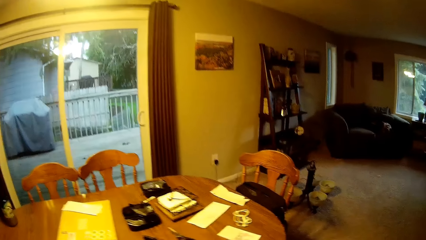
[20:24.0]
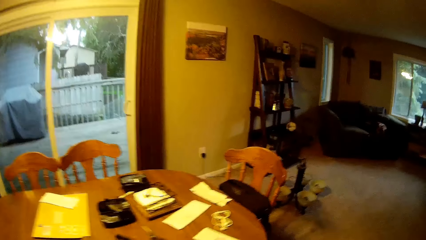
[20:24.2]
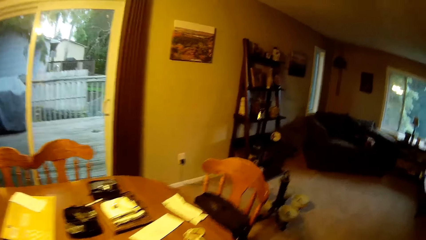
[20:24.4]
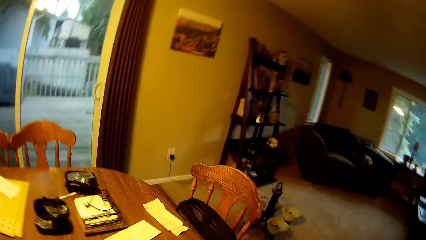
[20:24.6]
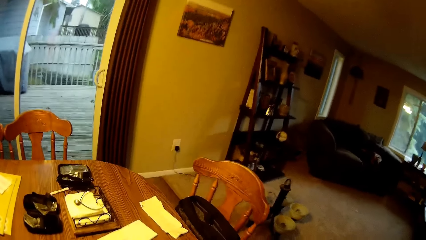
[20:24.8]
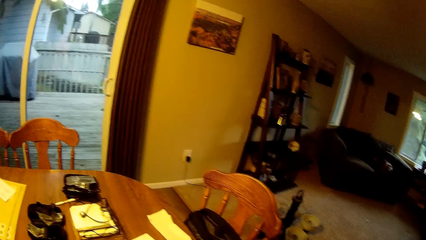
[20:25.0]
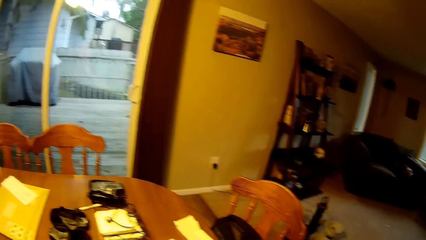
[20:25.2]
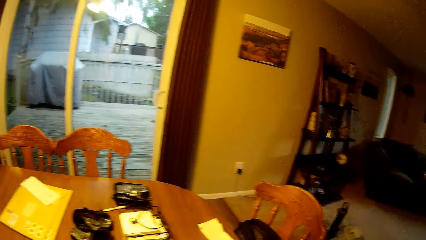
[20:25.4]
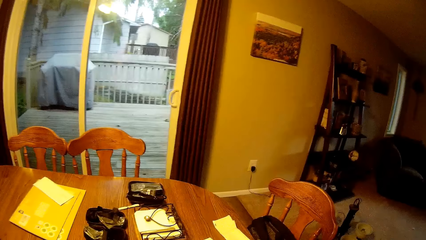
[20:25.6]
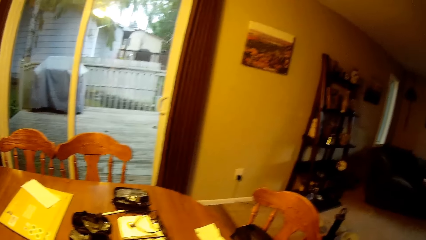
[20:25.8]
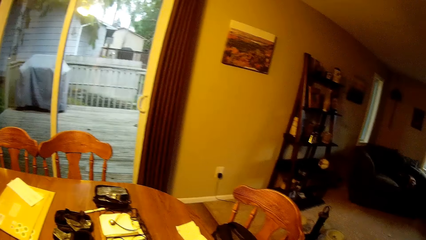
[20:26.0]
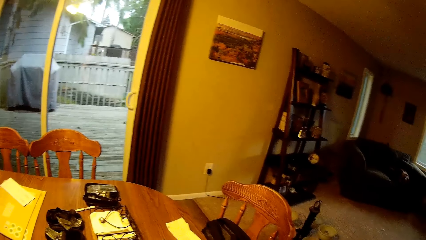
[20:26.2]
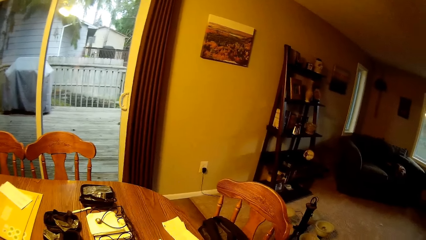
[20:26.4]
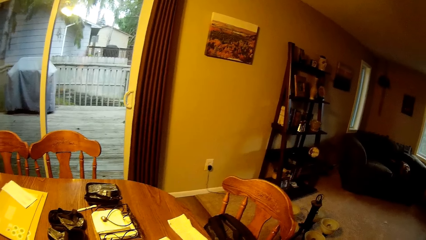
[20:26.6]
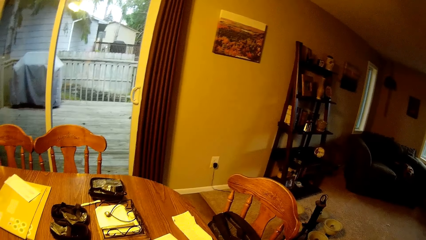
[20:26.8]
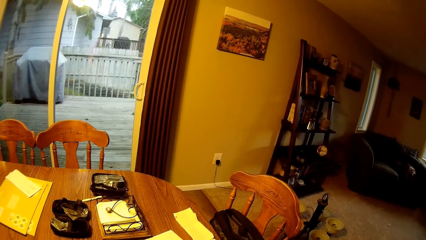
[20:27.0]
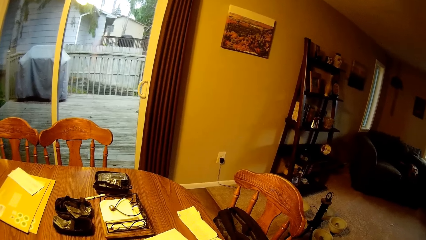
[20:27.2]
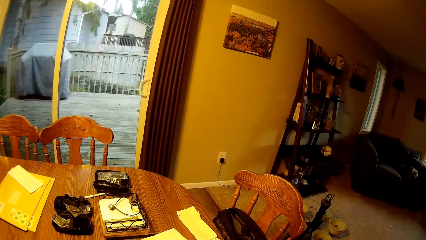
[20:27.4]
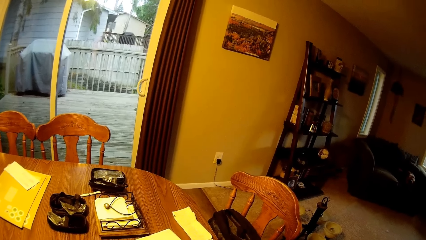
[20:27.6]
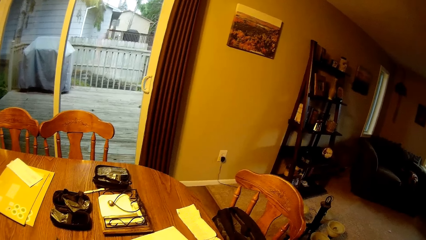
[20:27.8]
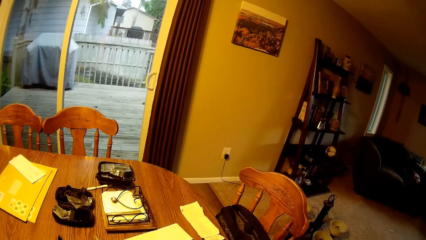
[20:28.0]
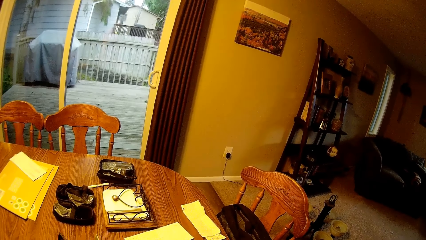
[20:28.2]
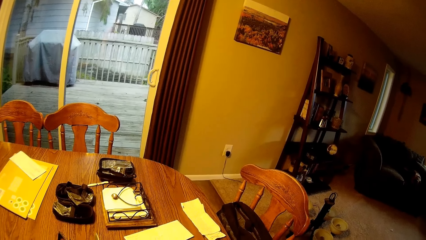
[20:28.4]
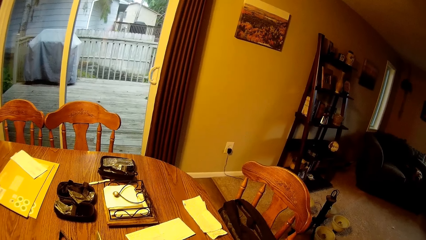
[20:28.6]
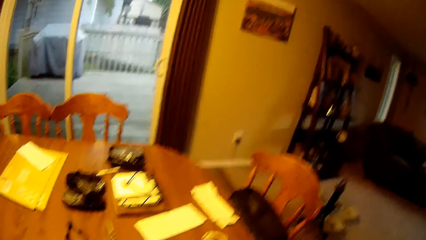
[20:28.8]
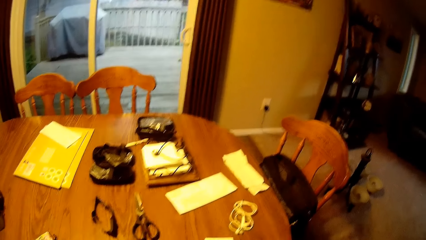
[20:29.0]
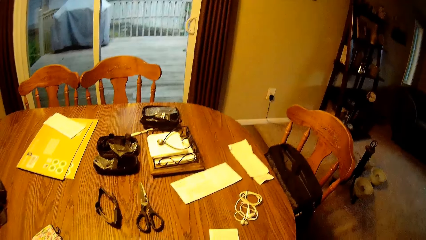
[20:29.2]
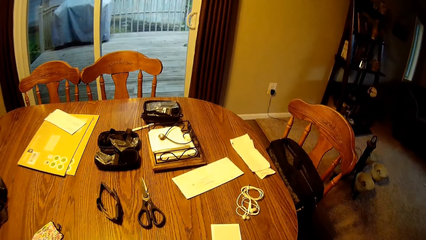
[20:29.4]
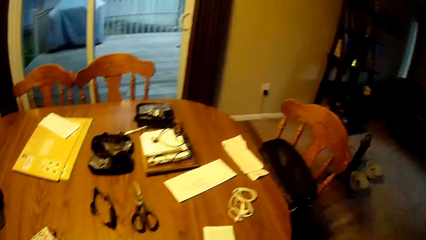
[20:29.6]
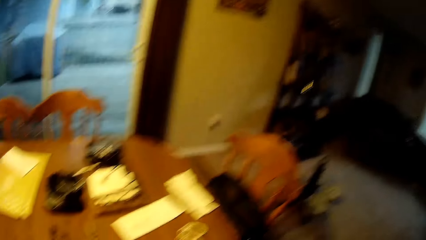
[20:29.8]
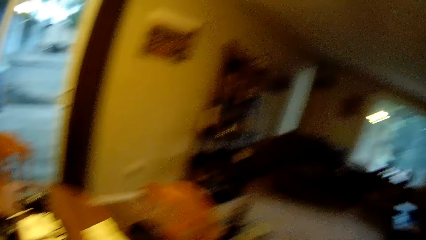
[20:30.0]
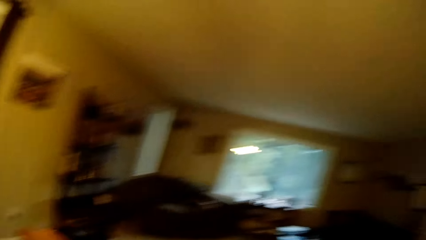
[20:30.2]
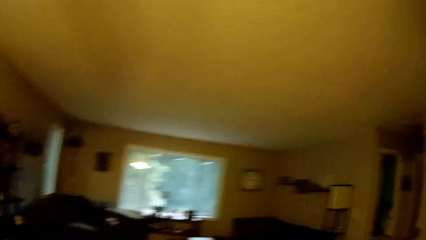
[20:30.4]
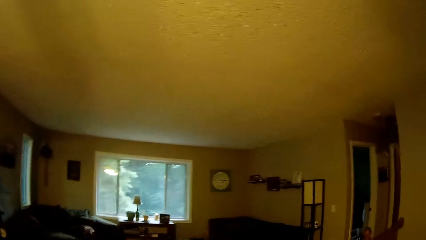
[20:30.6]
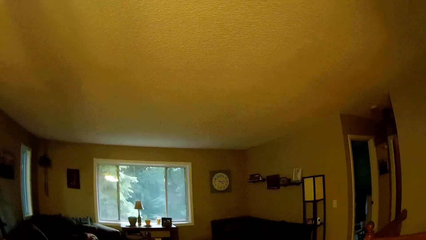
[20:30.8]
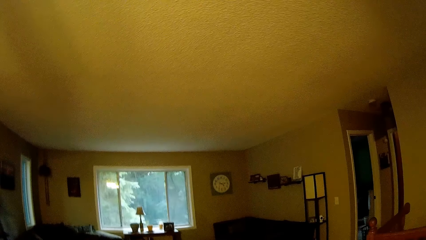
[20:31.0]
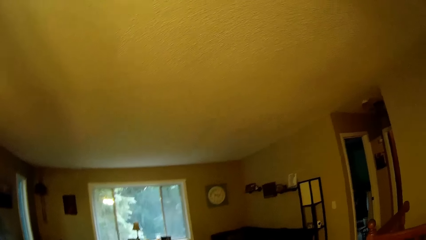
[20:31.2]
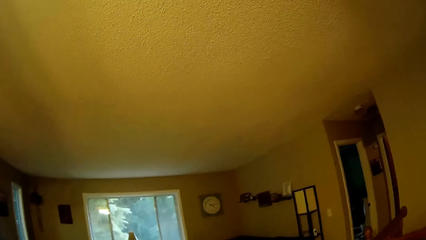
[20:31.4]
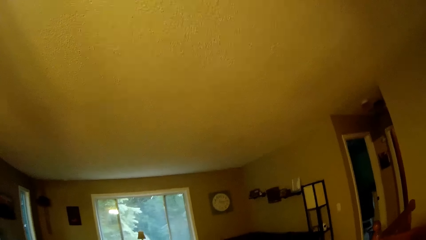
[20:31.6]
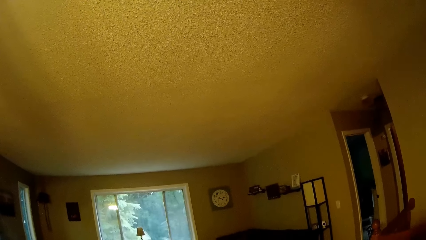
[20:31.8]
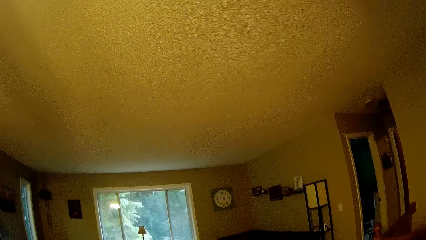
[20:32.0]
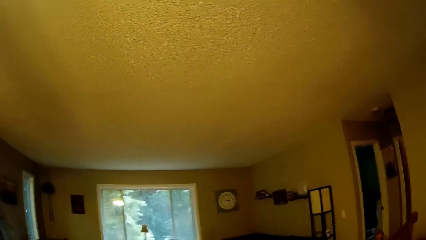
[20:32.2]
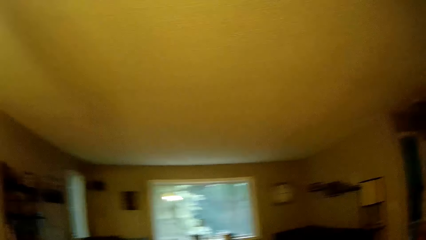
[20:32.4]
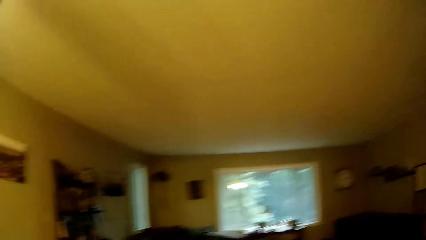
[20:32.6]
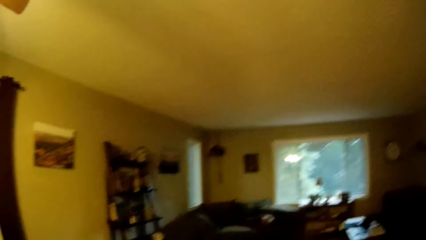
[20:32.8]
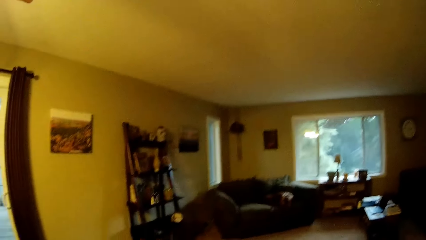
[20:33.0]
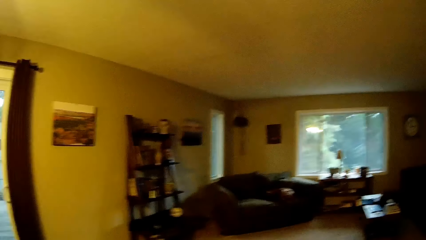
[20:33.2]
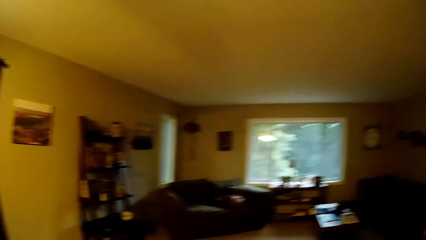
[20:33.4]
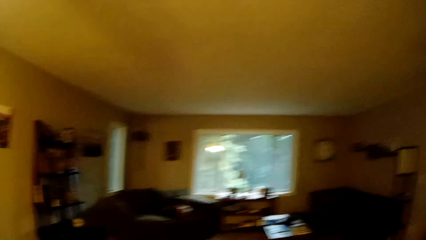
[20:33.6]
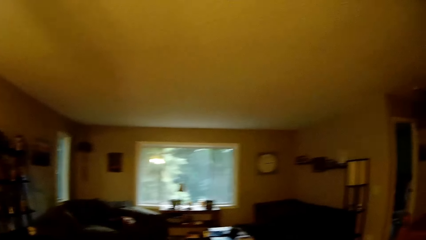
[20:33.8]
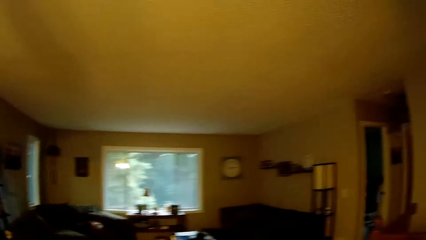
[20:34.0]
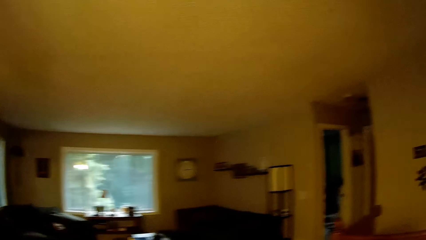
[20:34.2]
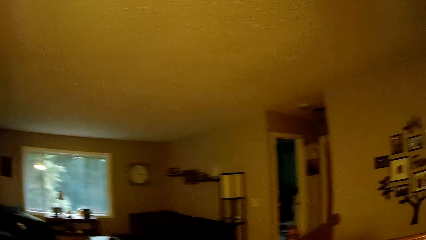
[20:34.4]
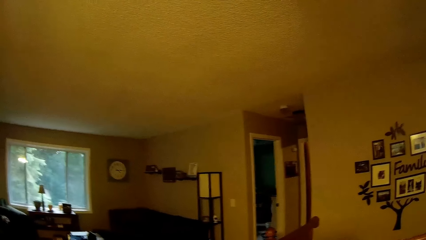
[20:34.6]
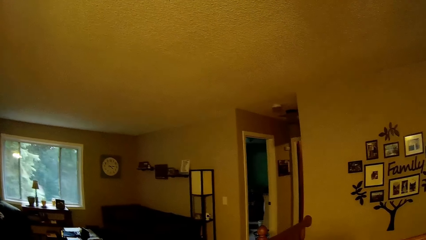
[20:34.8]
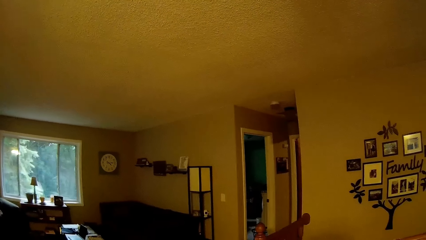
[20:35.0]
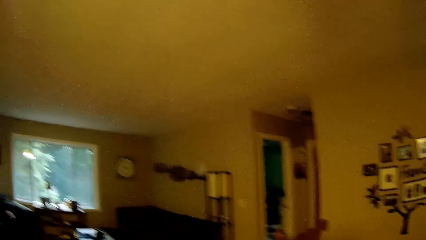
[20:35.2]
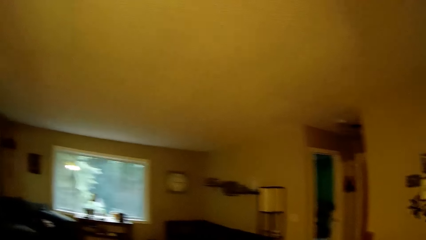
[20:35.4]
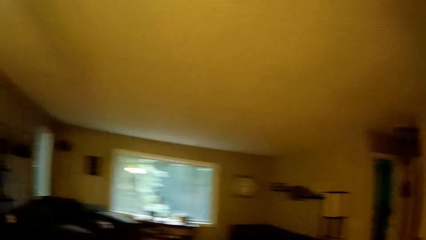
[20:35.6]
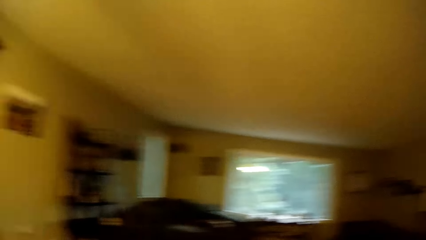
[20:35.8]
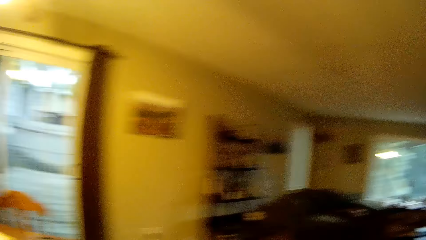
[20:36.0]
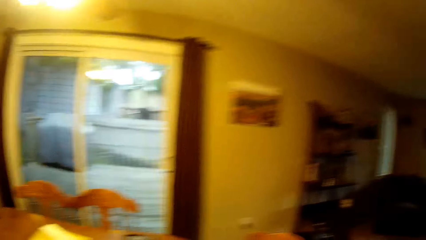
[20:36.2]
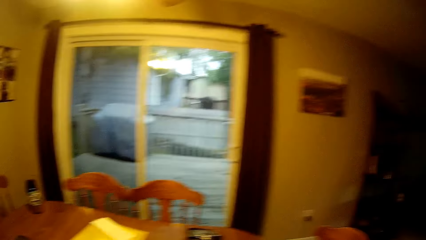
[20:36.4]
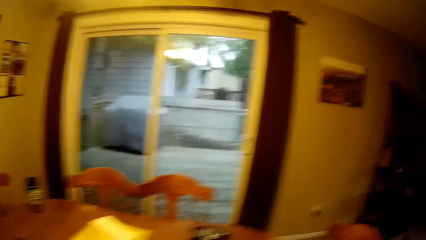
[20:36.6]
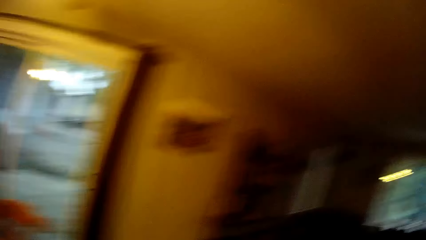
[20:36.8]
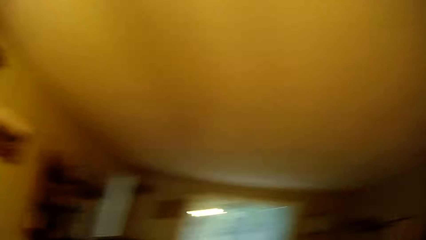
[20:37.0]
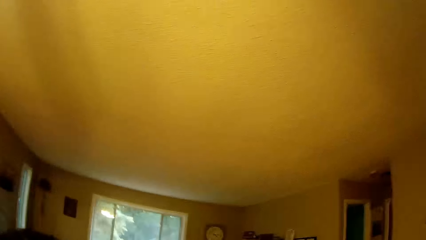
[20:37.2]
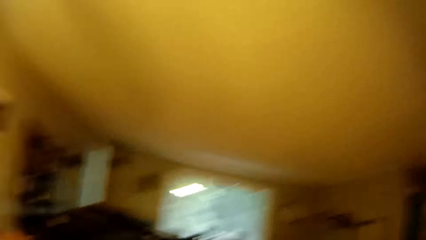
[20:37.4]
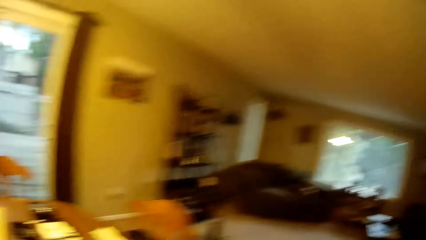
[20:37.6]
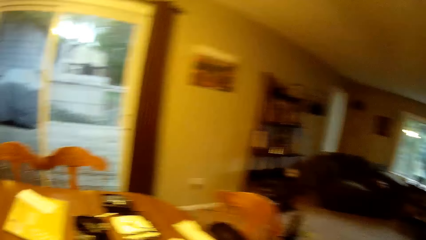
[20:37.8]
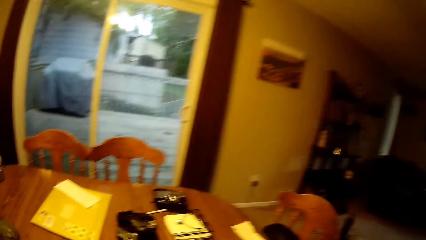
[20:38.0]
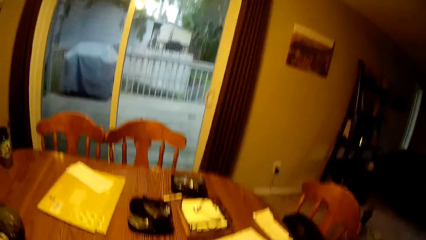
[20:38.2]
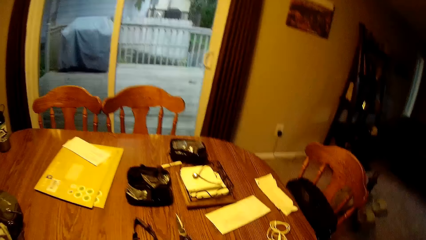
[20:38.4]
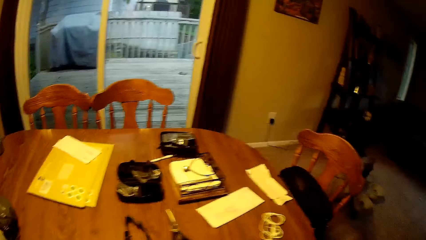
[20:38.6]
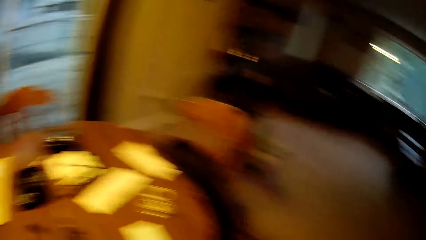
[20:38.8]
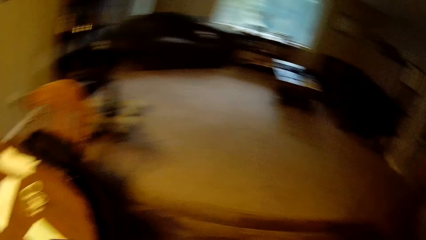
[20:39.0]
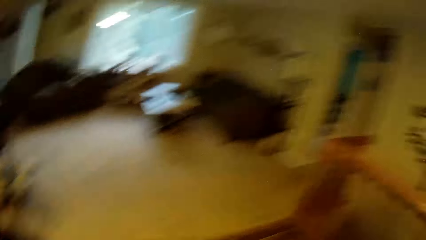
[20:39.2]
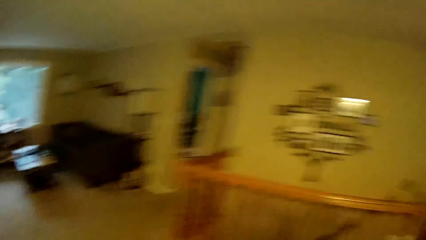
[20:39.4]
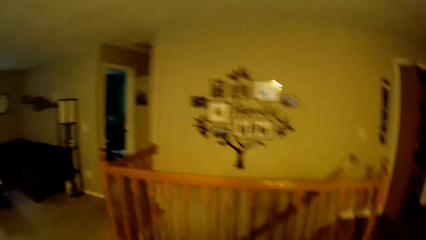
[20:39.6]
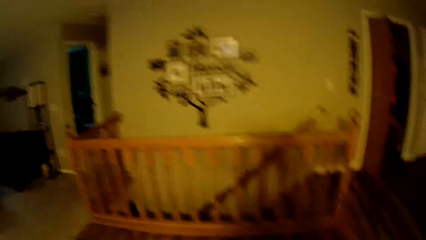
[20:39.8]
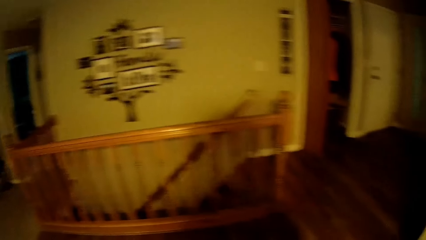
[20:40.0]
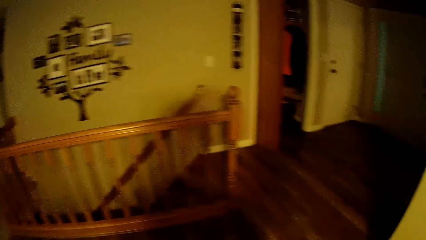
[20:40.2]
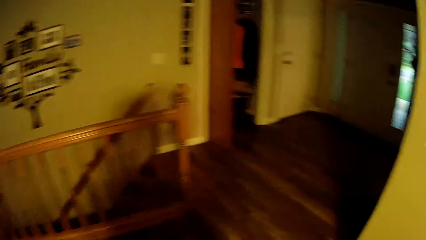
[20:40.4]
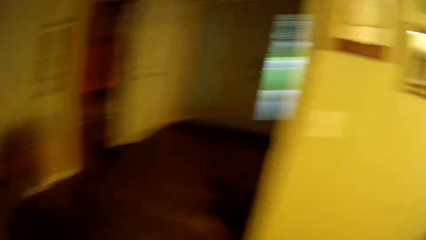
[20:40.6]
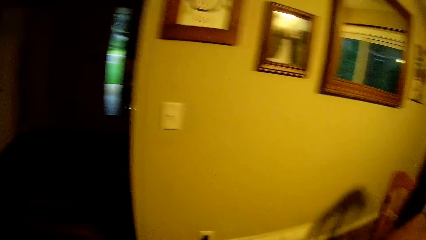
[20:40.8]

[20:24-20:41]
The camera wearer stands along the table. They look at the dining table. They look around the apartment.
